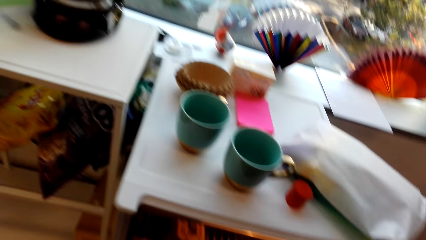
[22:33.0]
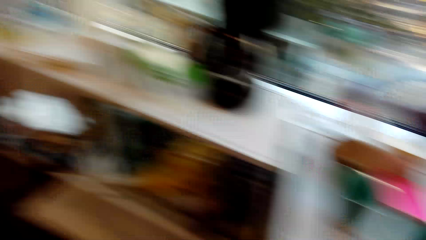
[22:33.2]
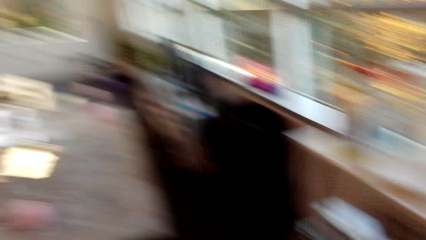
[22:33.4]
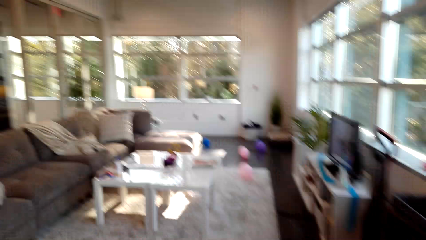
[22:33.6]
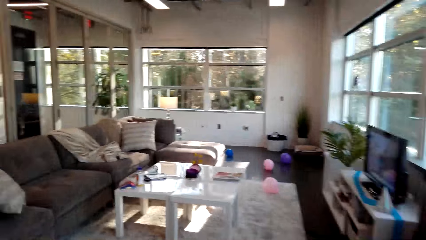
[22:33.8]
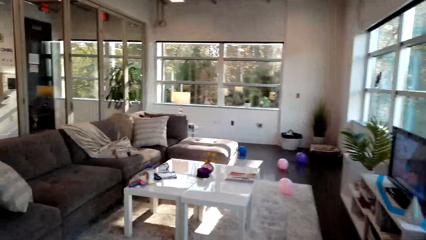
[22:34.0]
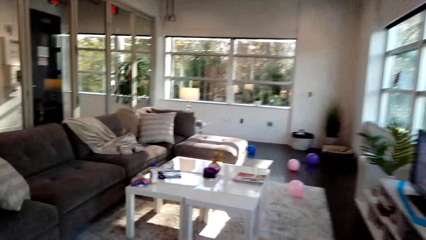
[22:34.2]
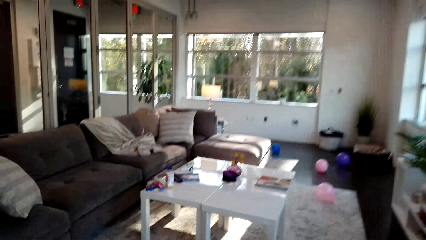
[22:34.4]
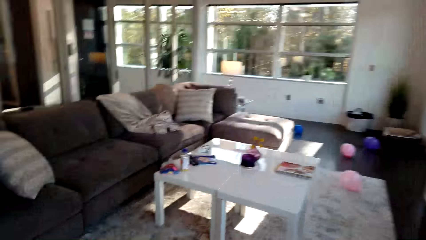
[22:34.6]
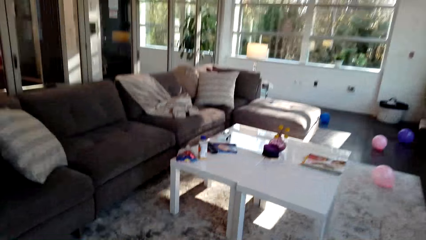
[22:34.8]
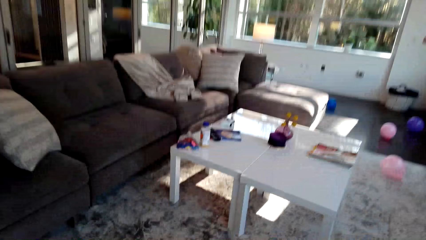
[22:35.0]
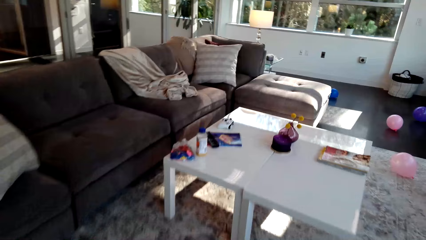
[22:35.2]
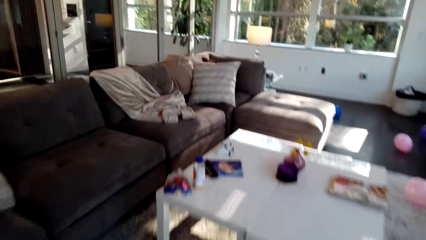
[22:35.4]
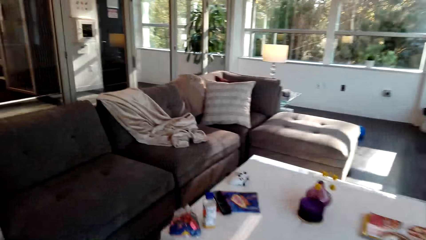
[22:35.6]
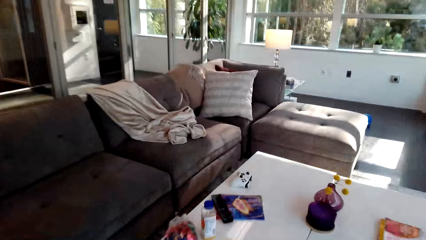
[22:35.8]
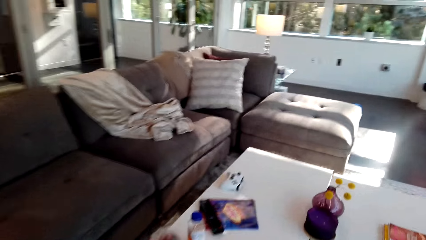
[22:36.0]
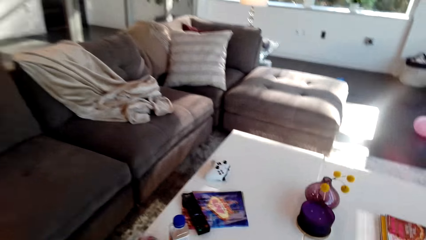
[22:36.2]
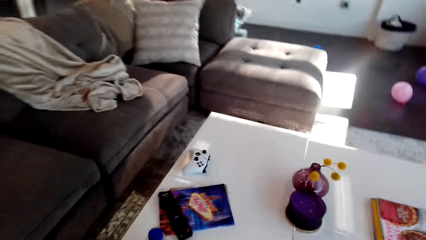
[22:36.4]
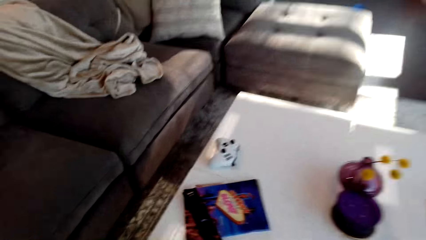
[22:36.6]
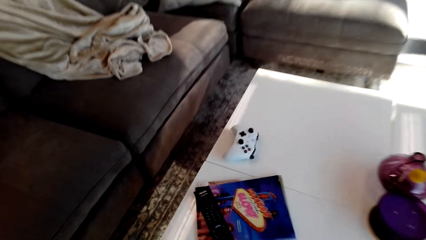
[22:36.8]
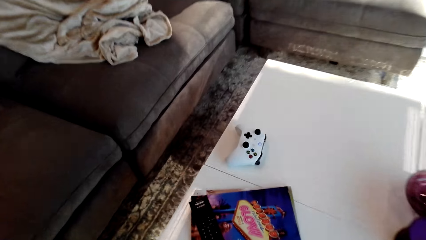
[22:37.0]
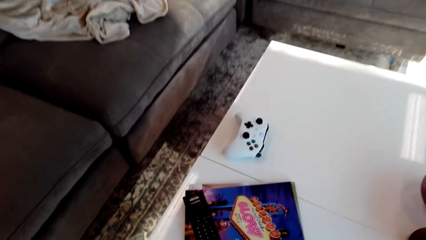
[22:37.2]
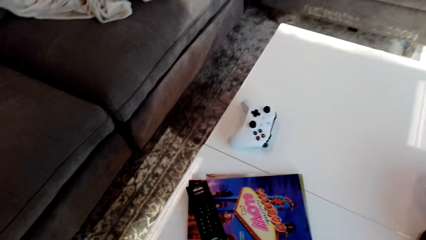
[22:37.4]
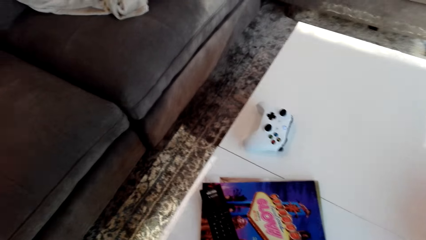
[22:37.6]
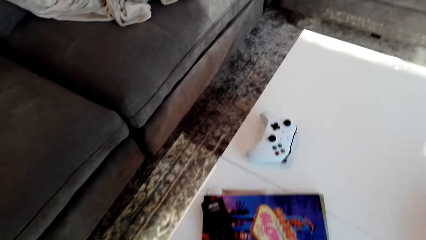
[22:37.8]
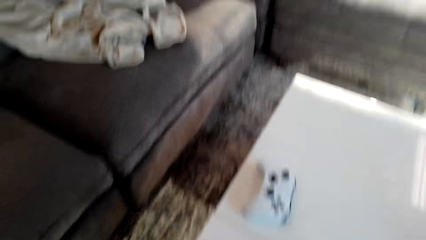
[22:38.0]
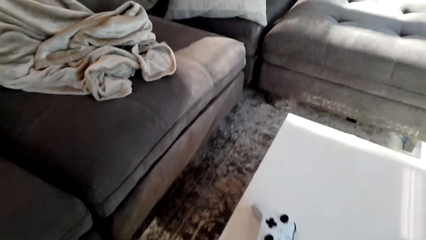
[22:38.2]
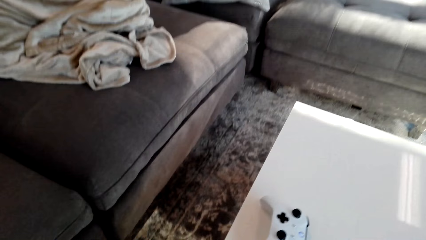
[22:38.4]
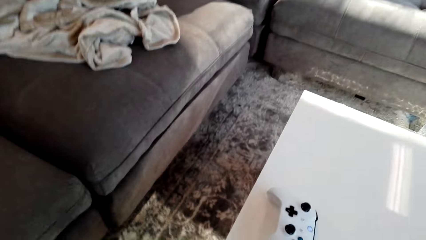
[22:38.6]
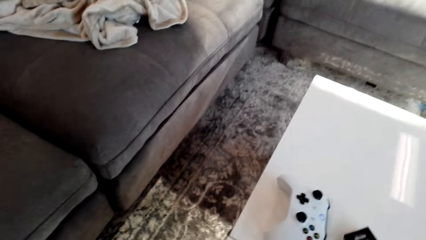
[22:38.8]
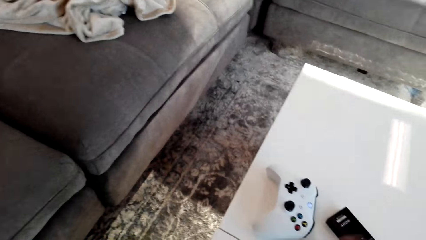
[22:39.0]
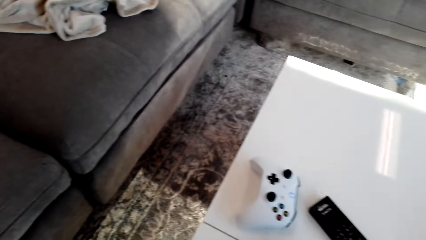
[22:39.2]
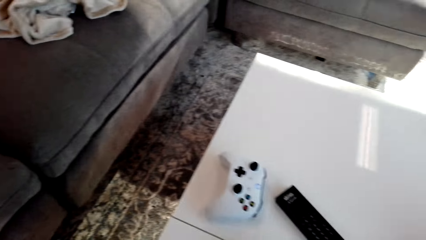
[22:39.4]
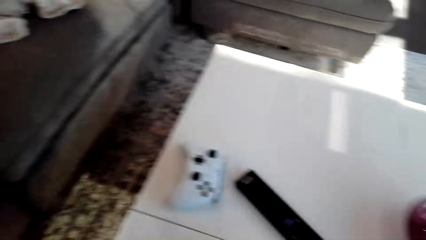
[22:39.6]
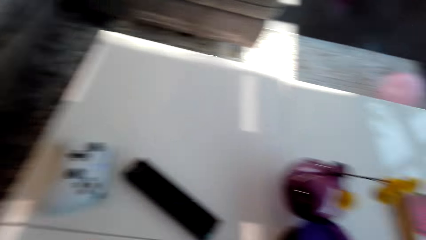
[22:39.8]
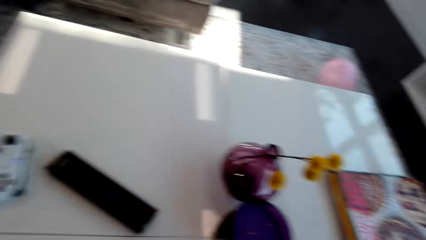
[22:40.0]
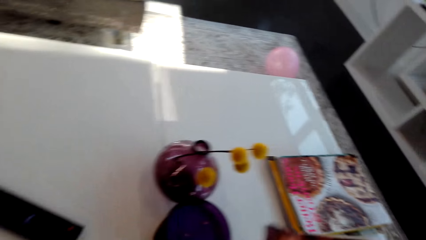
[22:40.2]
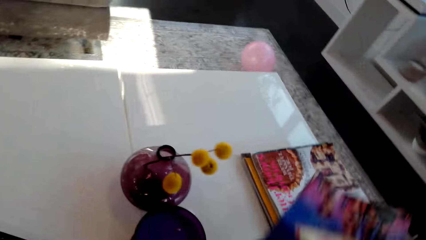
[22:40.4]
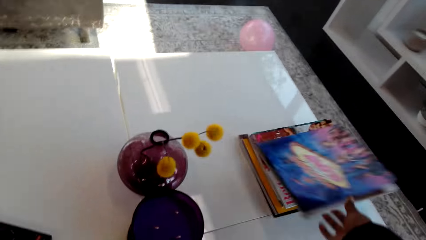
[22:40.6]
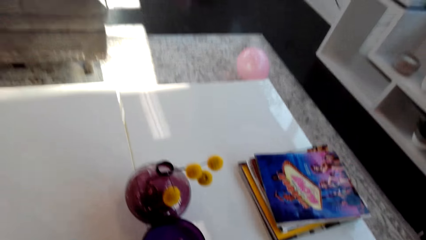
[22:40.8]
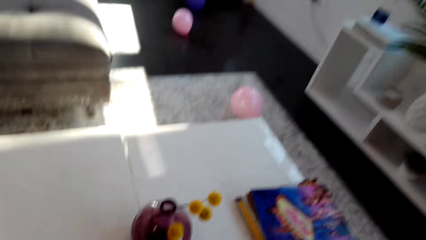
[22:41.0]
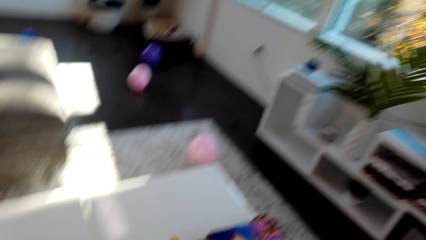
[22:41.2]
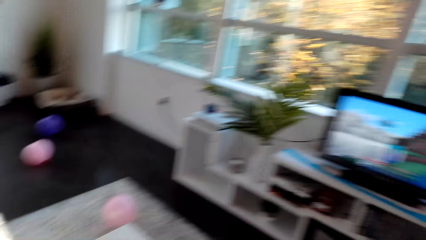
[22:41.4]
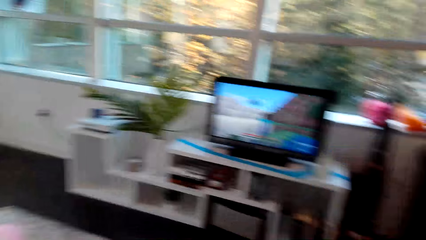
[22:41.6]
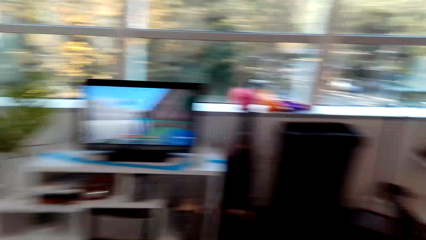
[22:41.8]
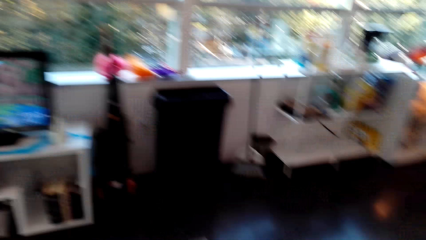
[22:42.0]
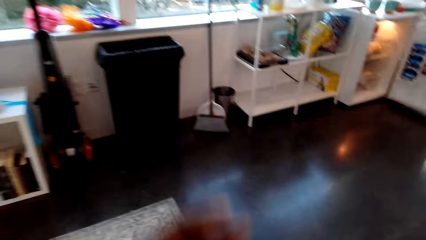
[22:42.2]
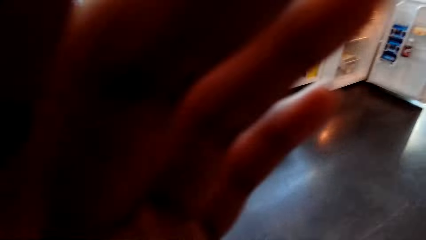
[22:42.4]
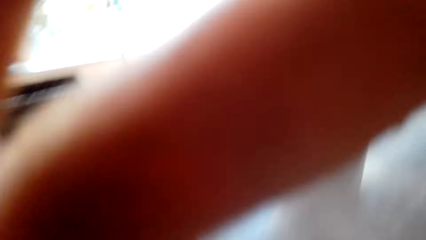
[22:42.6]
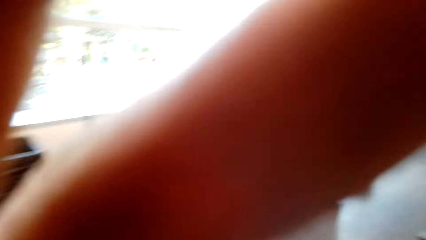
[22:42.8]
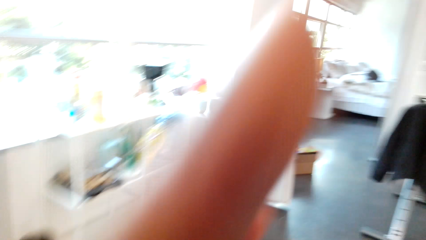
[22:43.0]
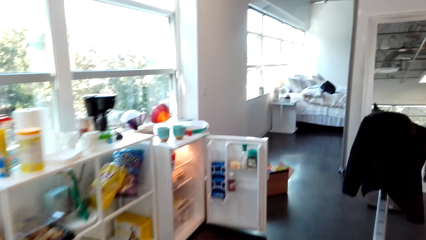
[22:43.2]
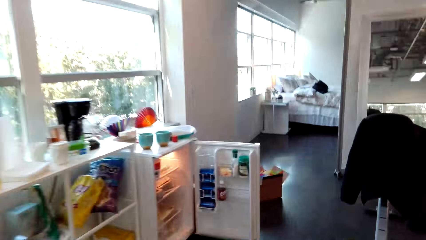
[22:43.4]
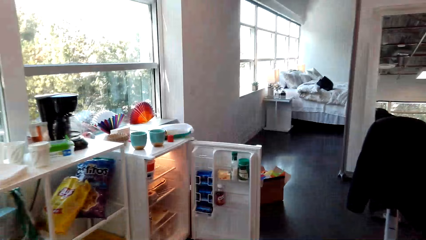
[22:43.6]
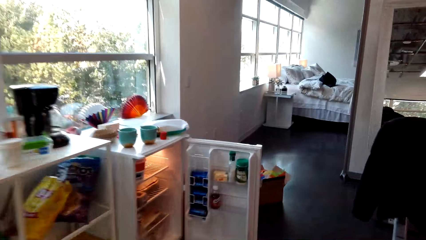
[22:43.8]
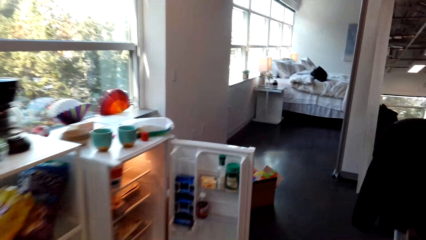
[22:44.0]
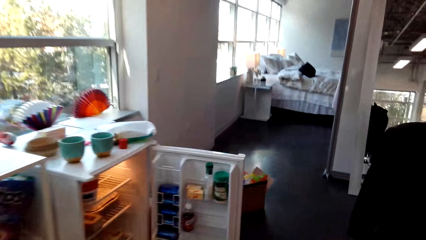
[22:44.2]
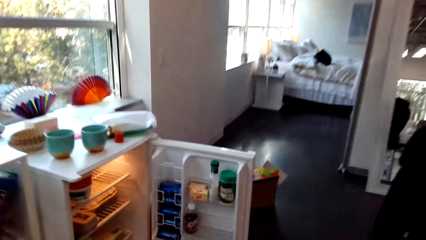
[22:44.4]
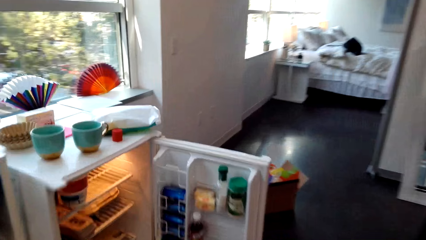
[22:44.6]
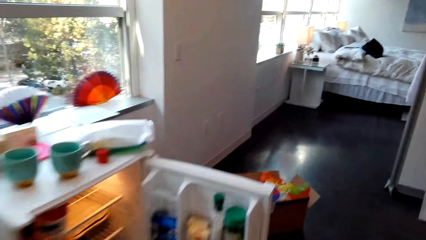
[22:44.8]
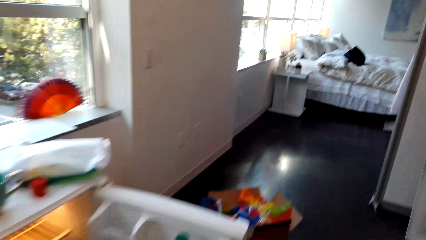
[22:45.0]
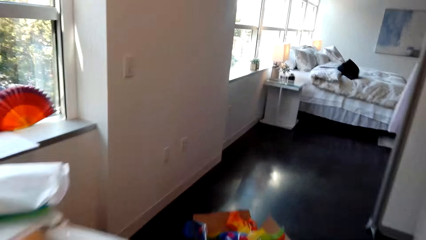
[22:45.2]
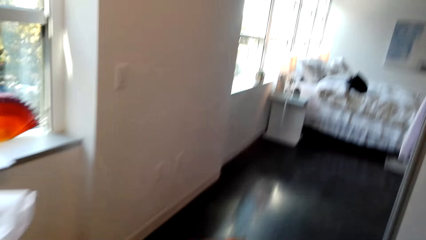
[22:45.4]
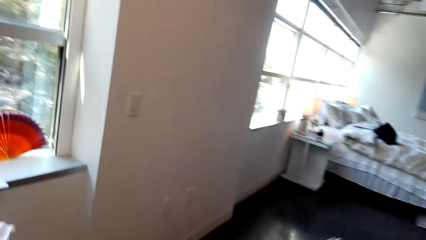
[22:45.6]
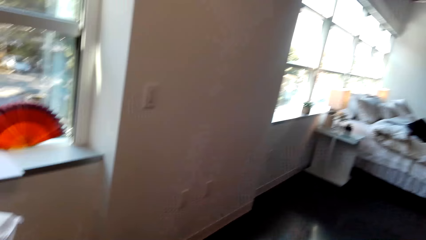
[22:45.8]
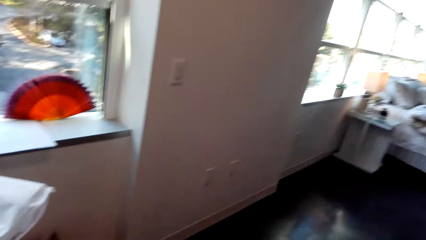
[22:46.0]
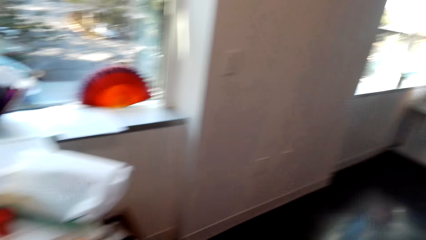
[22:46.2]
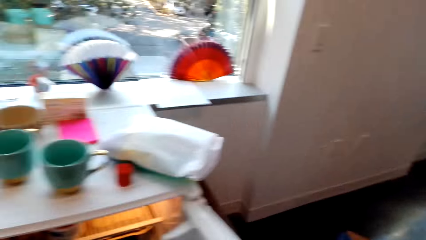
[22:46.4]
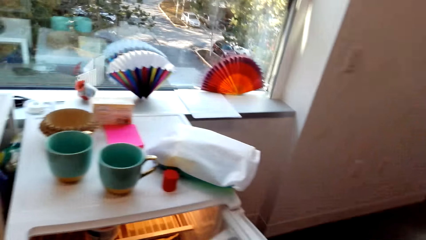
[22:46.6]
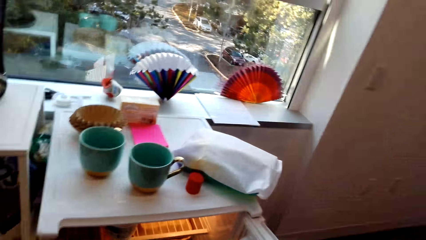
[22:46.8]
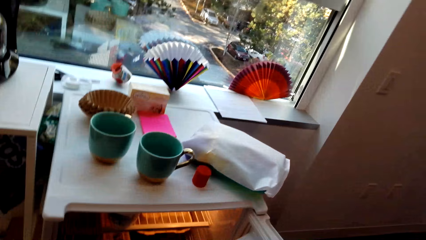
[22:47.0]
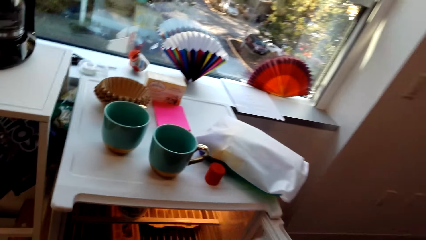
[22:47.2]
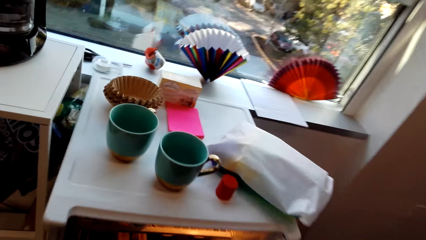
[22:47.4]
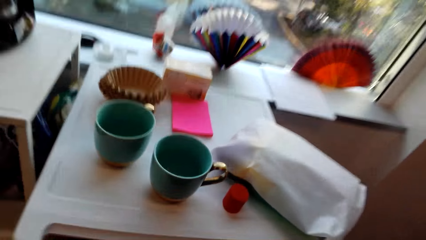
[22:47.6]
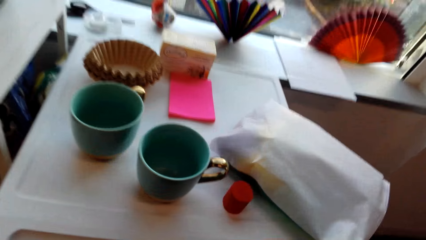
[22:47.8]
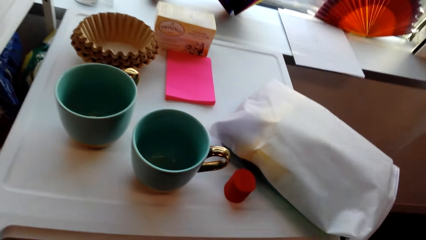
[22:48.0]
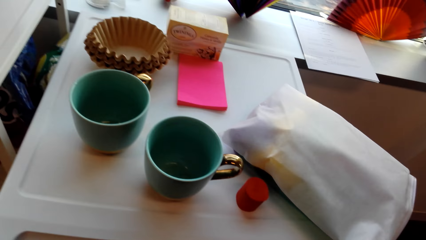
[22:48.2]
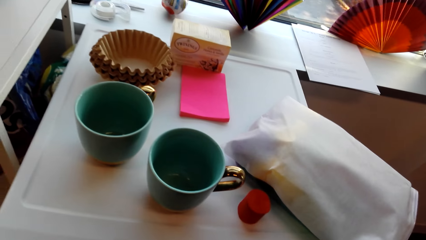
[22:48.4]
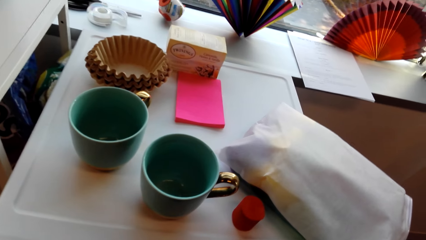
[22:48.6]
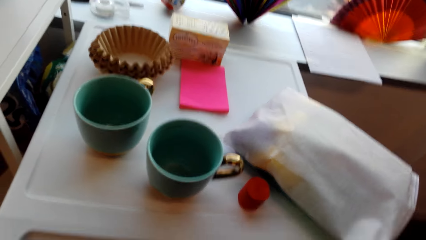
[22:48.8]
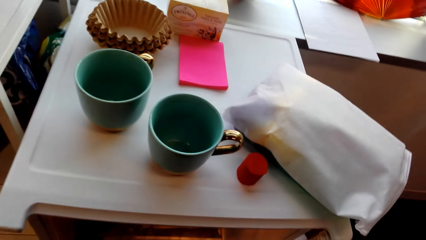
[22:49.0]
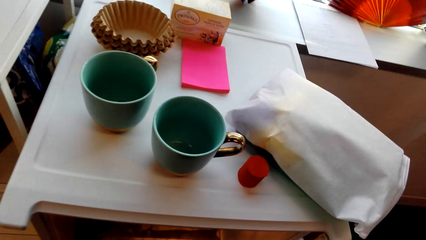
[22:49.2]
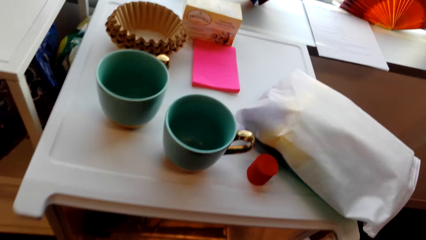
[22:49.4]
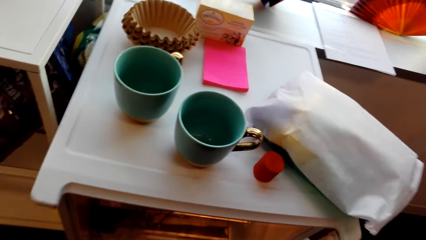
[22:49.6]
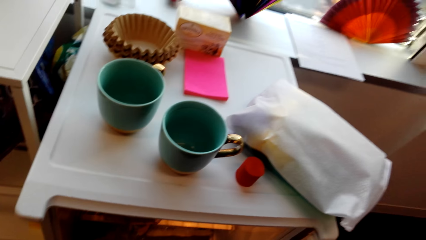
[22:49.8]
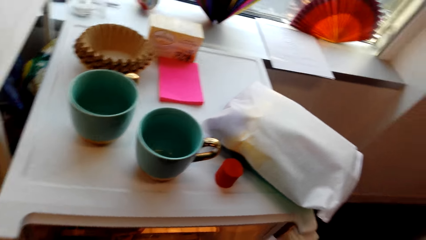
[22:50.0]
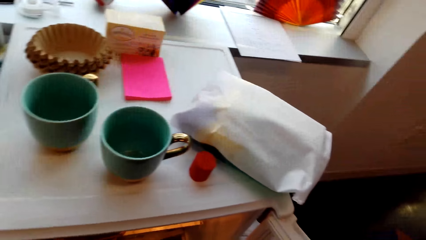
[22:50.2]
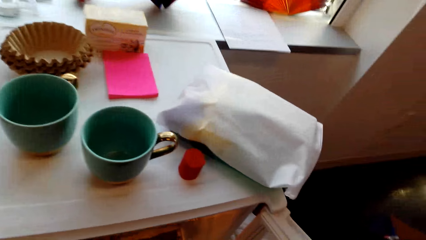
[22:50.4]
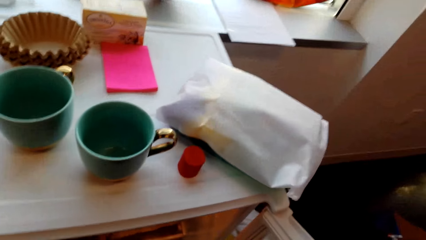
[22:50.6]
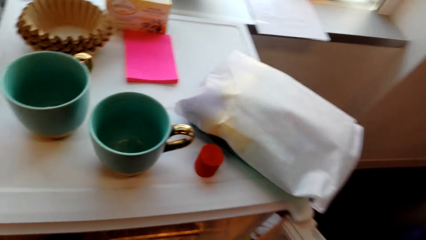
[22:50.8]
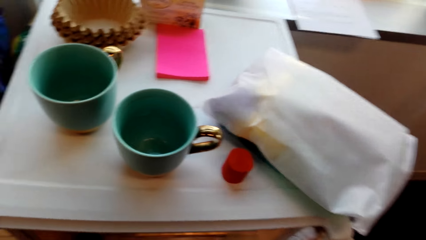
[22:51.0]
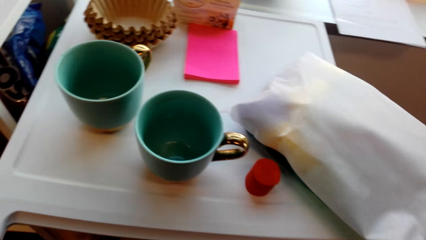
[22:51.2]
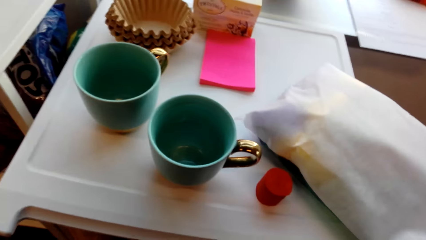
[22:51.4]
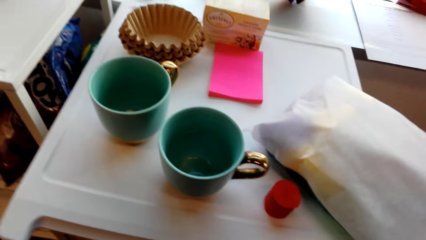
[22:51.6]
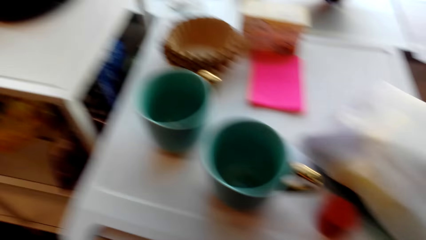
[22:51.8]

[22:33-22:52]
The camera wearer walks from the fridge. They place something on the table. They throw a book on the table. They put a hand on the camera. They fix the camera. They walk to the fridge. They stand by the fridge. They talk with a person.
